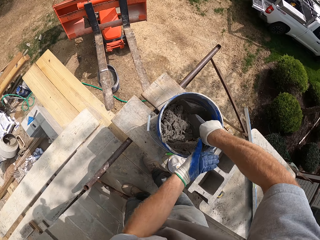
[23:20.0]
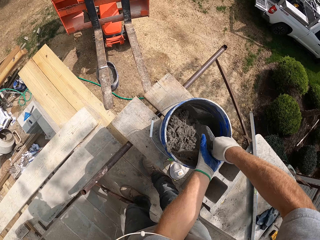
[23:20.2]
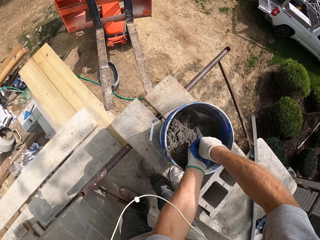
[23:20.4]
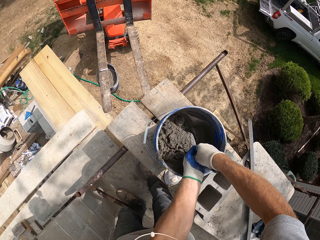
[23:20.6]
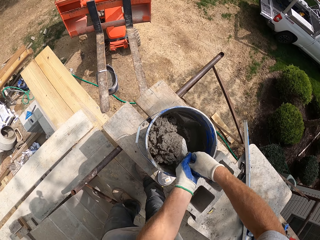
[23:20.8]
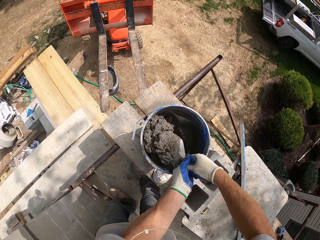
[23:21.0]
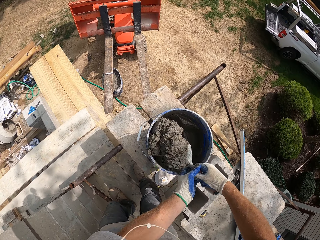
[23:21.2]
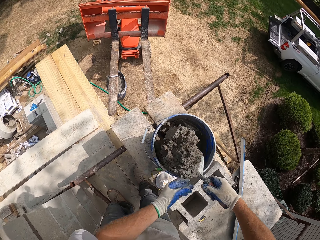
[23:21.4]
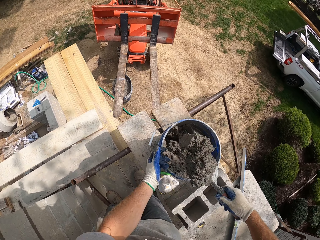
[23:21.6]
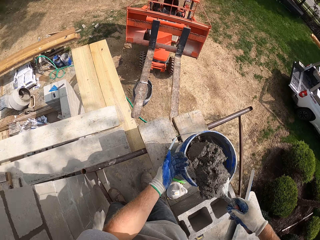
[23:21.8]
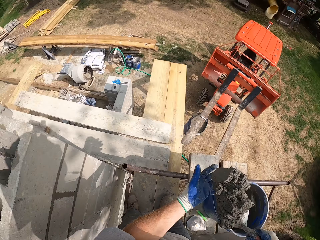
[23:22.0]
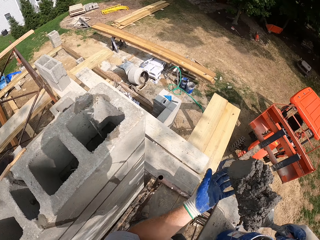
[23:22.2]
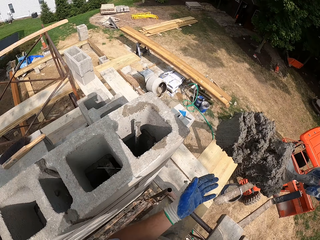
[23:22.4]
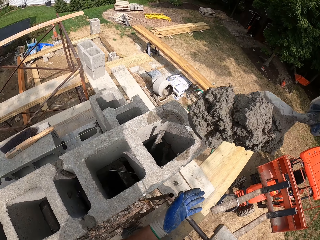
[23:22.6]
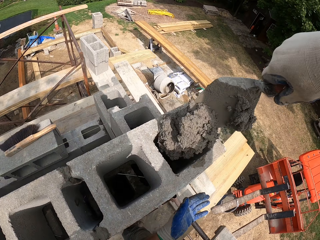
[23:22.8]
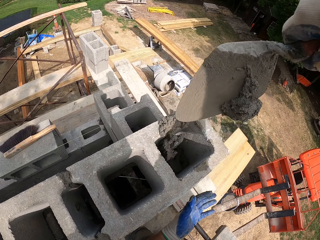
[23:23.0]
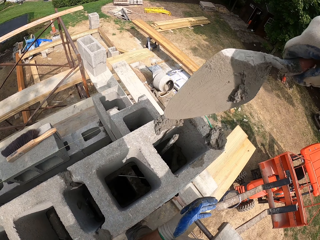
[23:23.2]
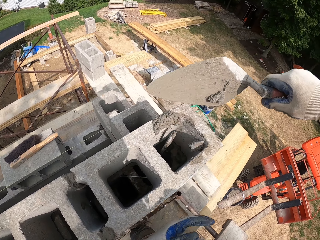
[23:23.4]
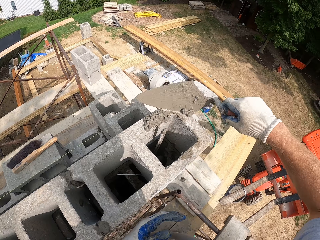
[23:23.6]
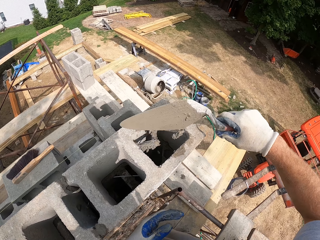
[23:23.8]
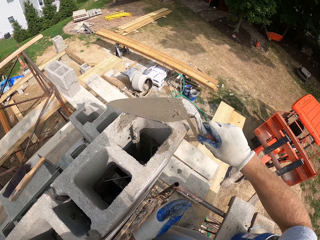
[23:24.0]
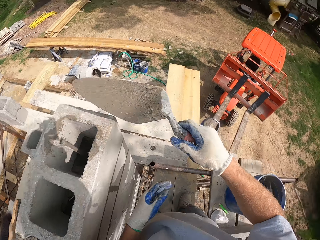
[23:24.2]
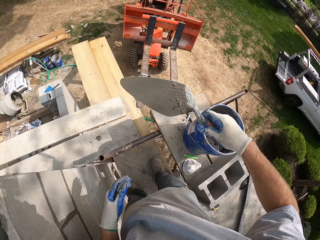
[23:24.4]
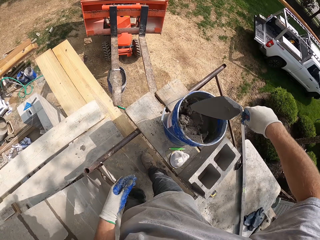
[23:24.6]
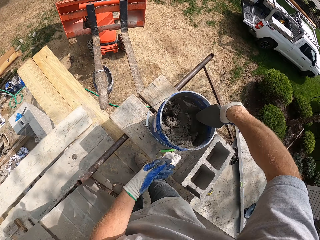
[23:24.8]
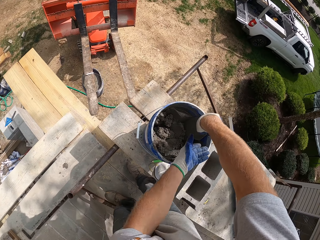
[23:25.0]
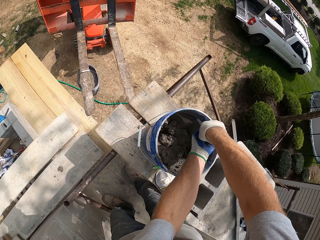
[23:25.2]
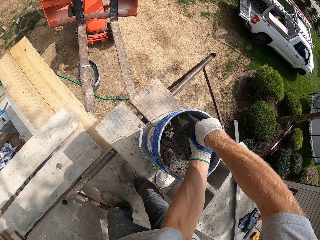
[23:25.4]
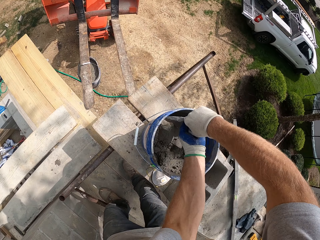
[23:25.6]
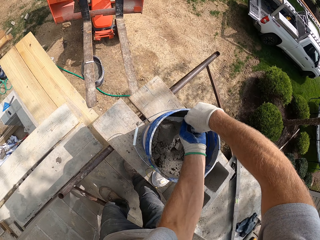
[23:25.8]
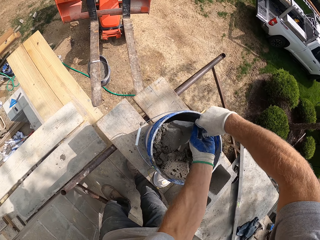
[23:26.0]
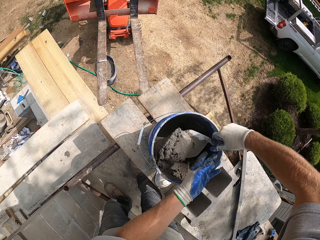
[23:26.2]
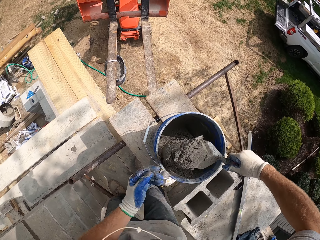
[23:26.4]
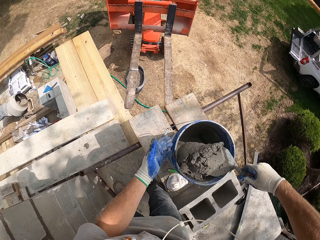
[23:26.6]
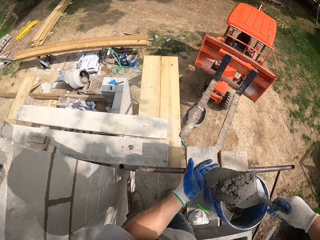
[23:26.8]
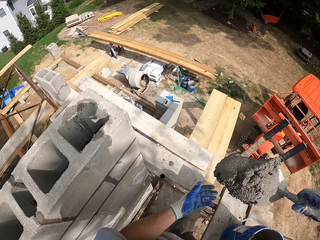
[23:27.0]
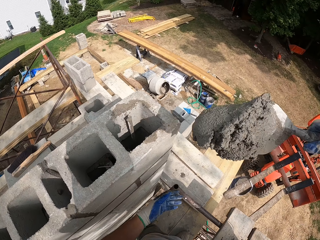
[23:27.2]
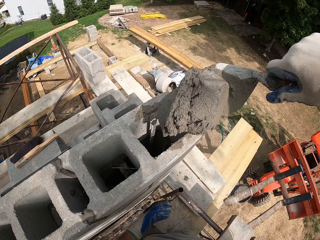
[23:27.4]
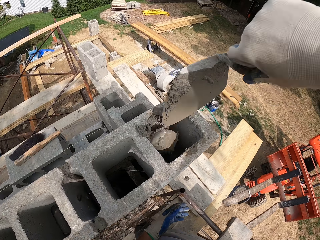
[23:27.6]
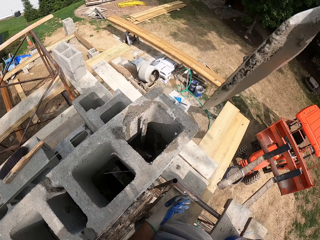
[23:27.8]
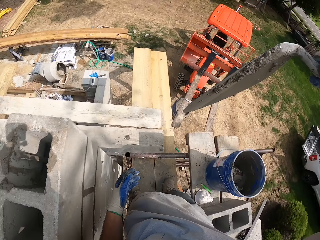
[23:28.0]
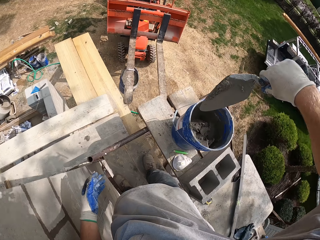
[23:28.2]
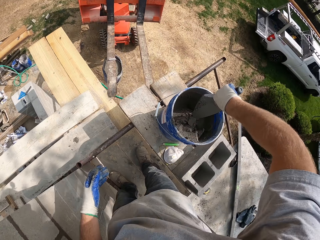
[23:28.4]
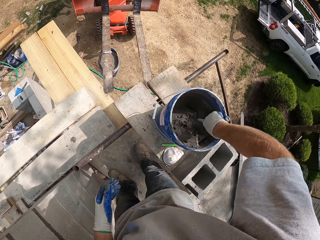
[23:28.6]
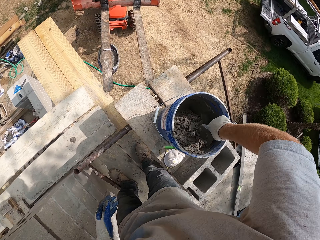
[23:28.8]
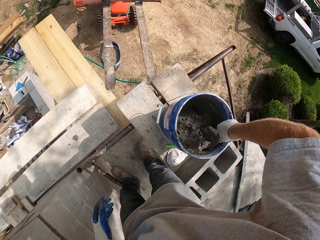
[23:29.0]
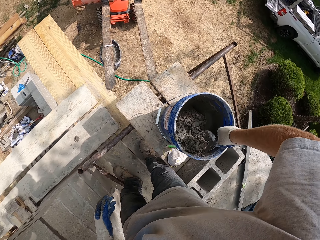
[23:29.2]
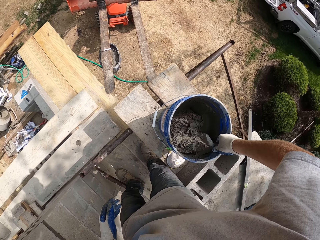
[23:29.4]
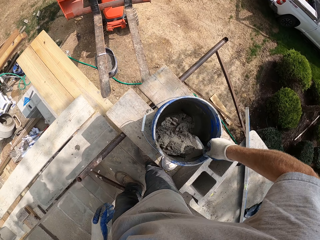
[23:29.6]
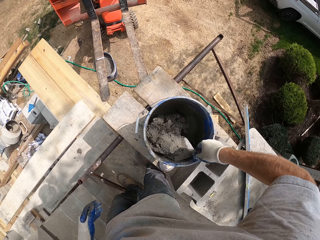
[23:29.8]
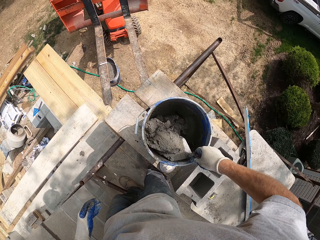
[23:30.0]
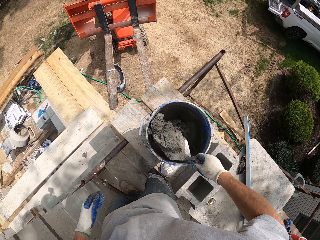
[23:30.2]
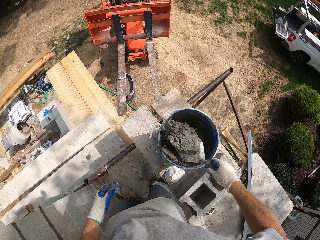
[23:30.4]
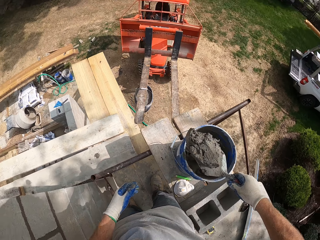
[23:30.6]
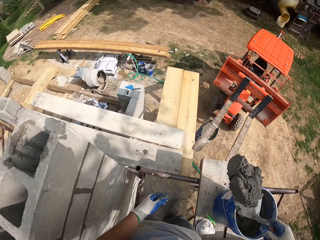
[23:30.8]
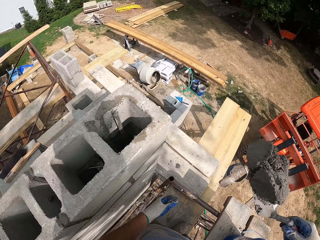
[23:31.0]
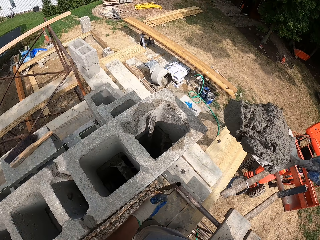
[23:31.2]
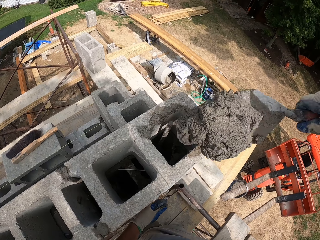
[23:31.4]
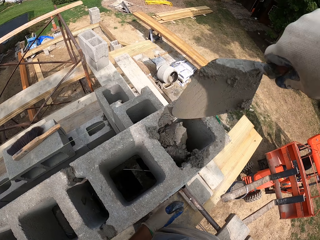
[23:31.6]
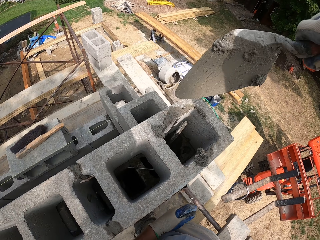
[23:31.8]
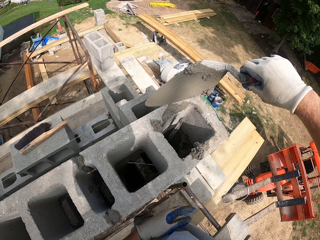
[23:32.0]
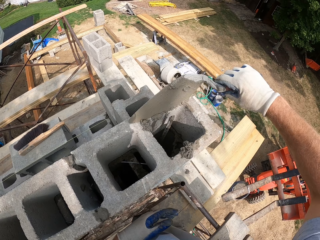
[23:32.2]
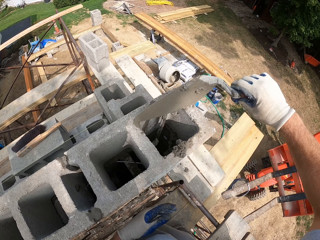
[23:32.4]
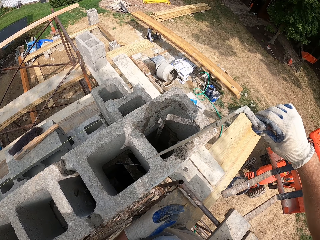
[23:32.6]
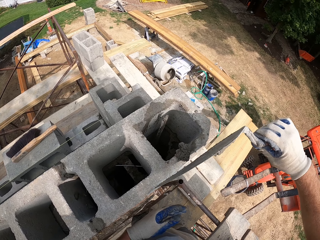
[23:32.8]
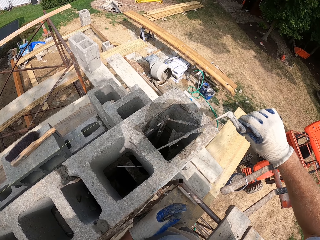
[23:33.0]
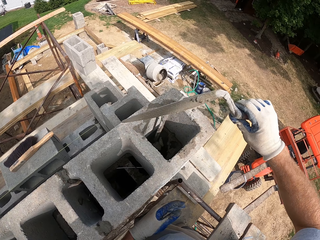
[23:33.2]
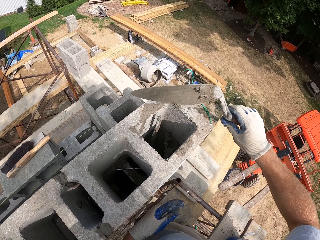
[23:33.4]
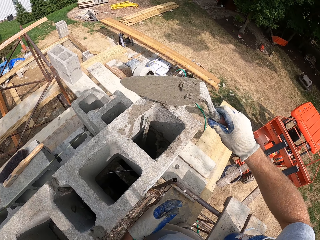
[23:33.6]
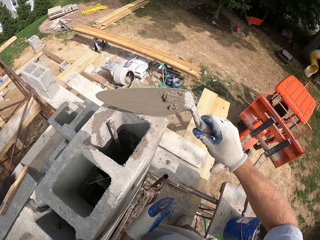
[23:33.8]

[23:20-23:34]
The camera wearer scoops cement with the trowel. They pour the cement in the hole in the brick. They scoop the cement with the trowel. They pour the cement in the hole in the brick. They scoop the cement with the trowel. They pour the cement in the hole in the brick.

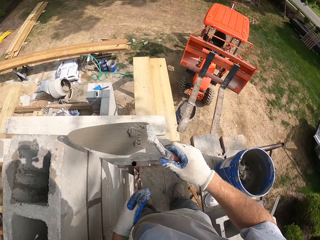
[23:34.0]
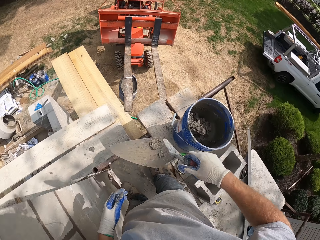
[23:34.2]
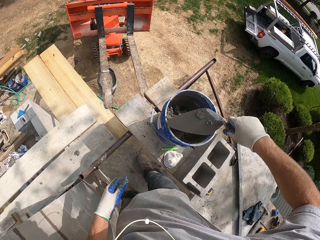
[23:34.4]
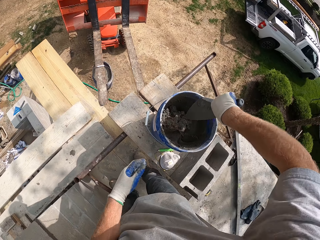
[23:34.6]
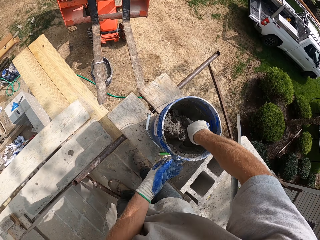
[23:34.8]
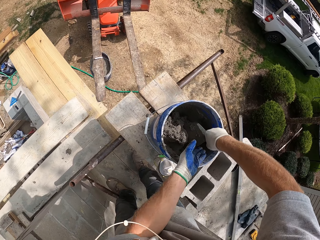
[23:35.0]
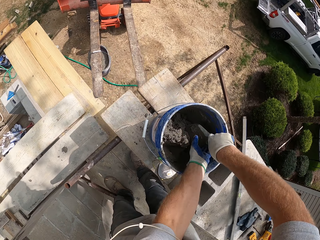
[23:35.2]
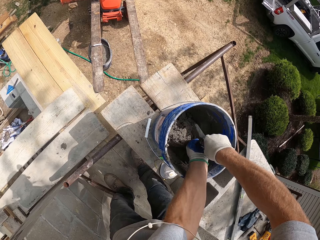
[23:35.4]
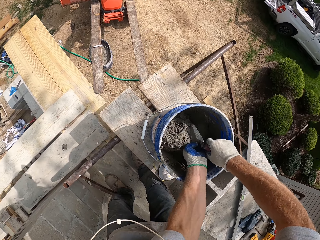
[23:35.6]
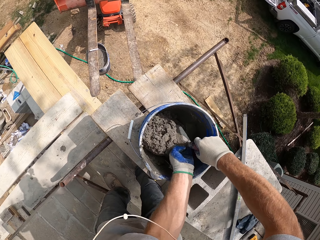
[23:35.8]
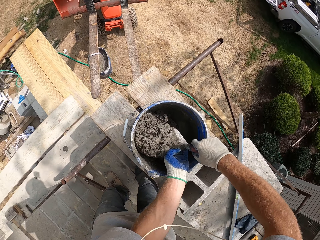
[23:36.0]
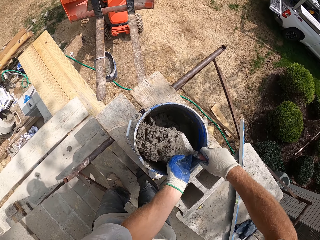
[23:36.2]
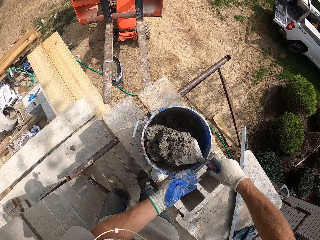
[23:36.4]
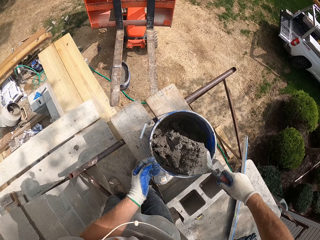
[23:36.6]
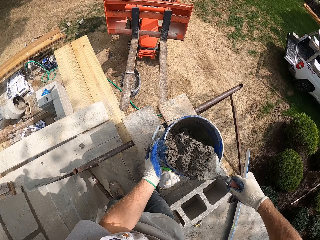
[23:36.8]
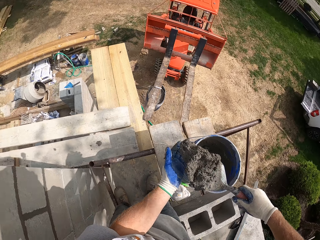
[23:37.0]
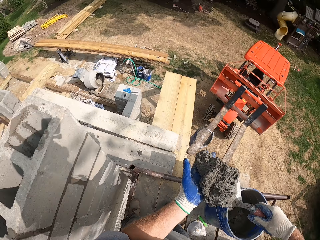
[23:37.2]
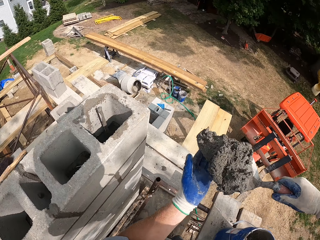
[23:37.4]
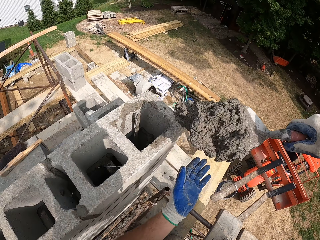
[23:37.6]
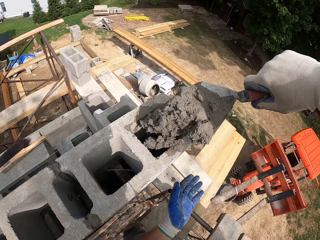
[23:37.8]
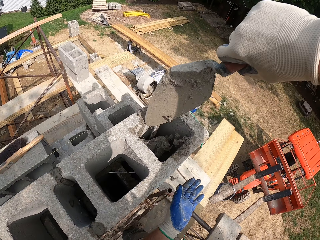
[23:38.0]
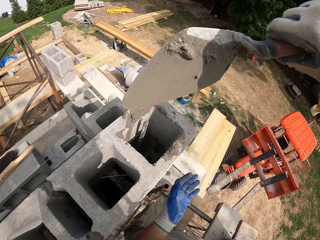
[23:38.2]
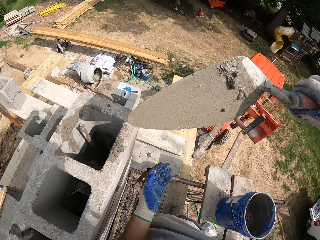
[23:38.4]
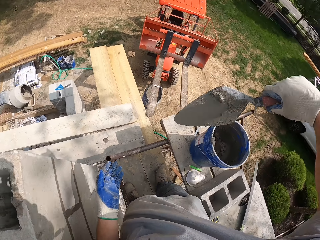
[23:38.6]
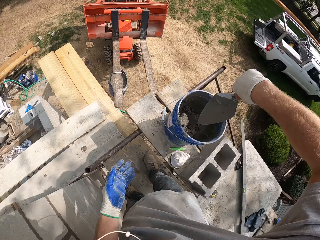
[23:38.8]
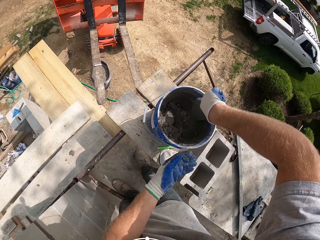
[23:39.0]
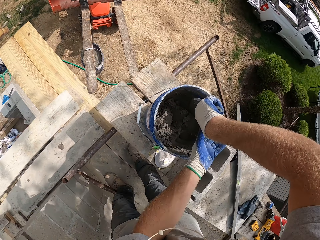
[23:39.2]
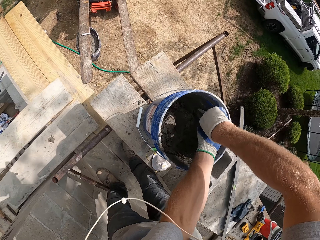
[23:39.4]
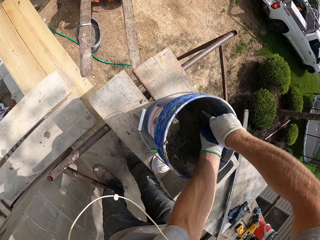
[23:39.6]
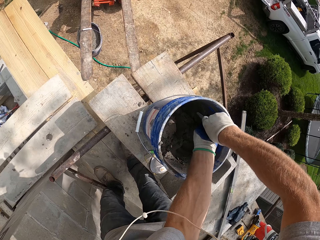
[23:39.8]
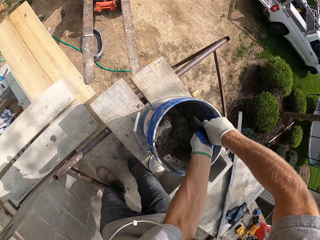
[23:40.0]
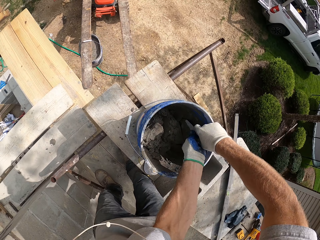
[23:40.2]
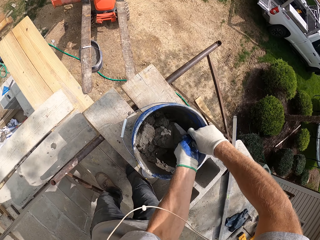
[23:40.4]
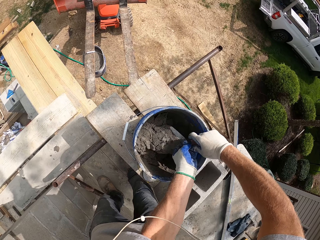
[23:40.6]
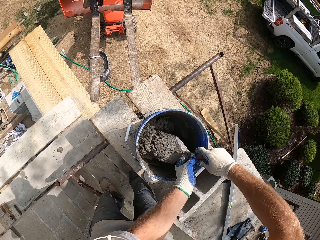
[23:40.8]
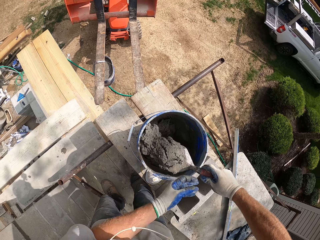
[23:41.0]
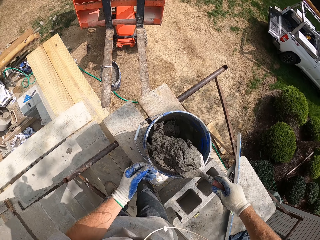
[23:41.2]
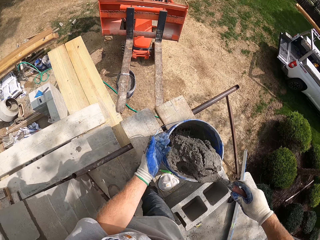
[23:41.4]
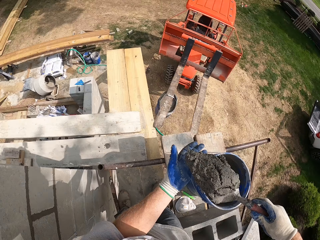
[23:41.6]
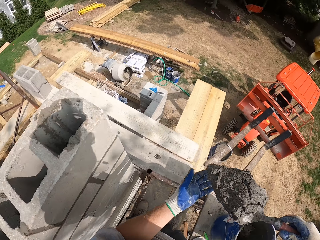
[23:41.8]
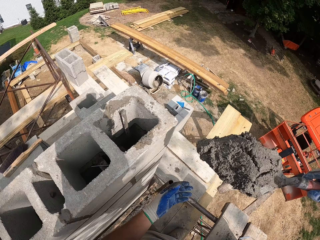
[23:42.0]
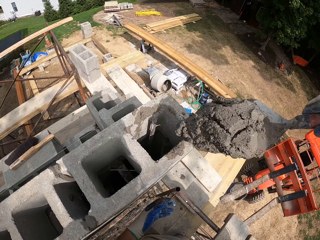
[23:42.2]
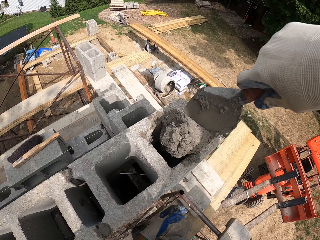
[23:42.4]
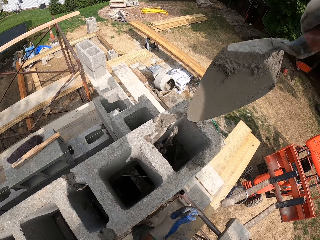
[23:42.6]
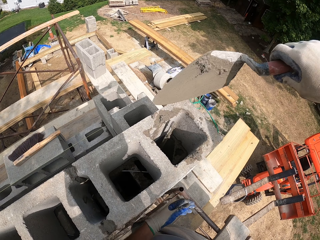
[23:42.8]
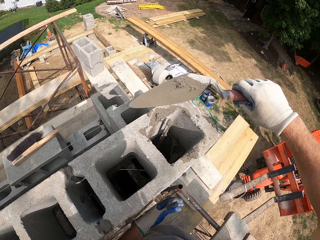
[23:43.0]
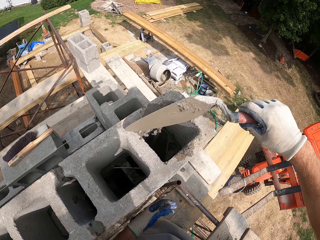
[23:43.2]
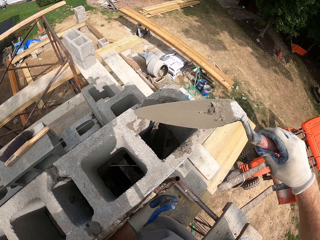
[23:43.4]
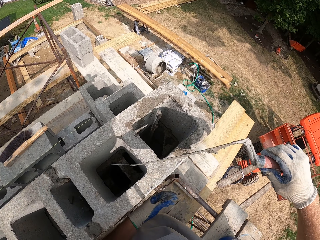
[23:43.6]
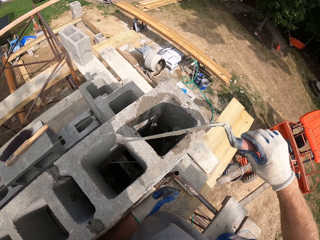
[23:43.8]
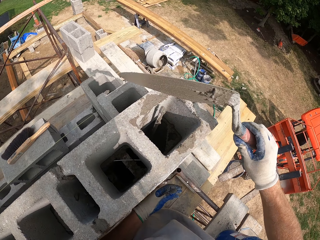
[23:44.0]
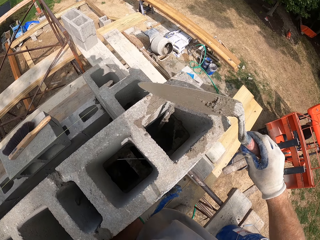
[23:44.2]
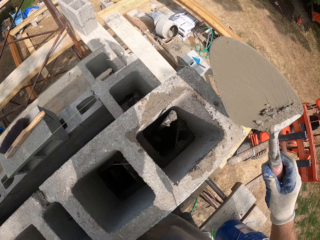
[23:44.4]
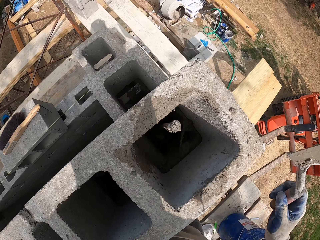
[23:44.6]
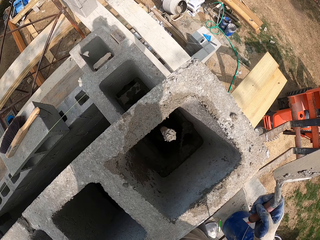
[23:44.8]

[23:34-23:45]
The camera wearer scoops cement with the trowel. They pour the cement in the hole in the brick. They scoop the cement with the trowel. They pour the cement in the hole in the brick.
